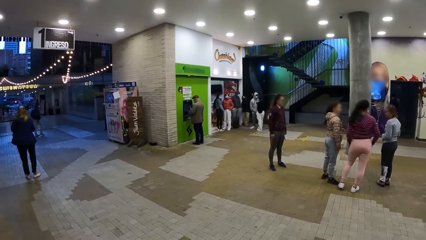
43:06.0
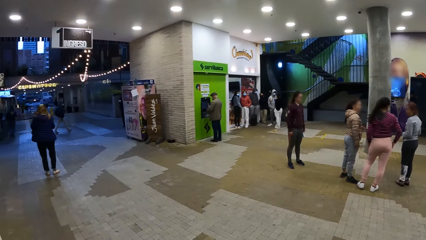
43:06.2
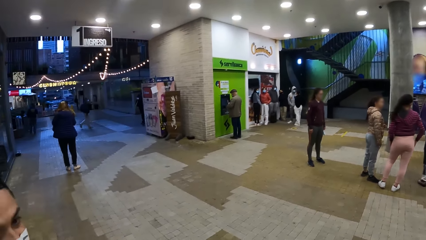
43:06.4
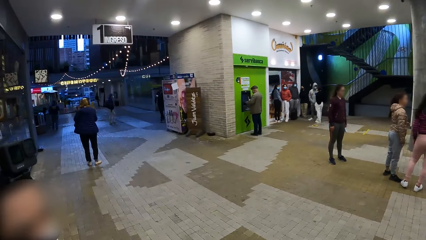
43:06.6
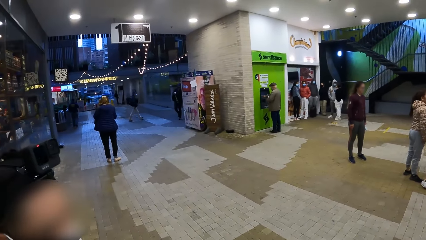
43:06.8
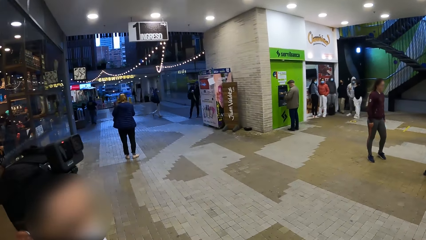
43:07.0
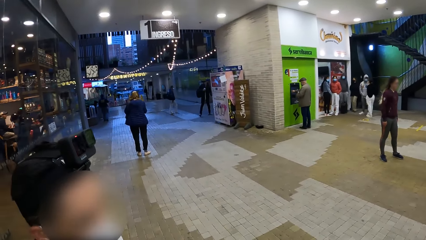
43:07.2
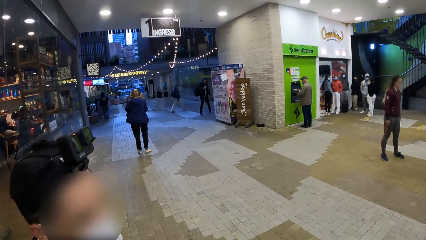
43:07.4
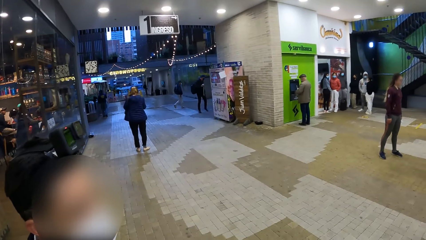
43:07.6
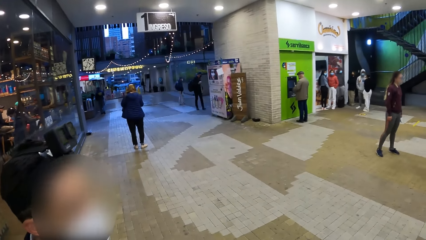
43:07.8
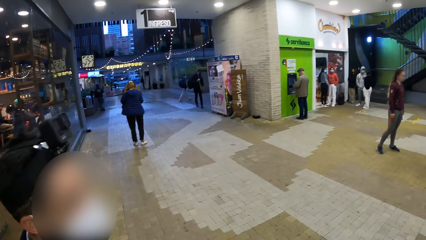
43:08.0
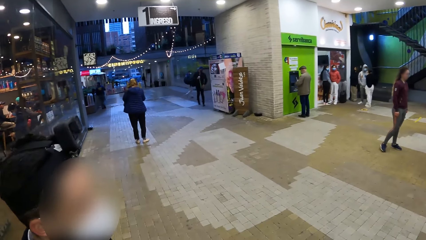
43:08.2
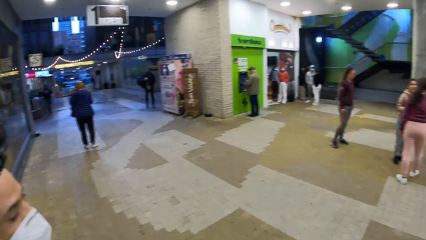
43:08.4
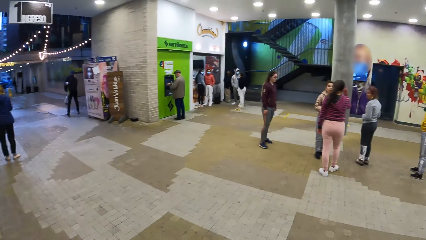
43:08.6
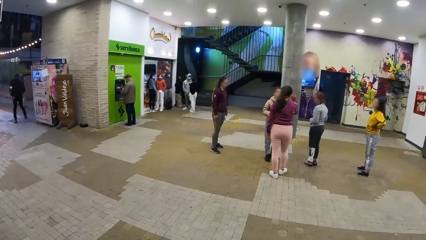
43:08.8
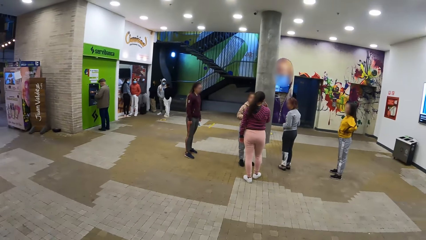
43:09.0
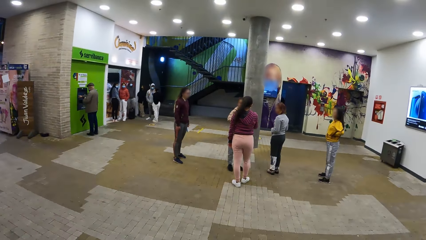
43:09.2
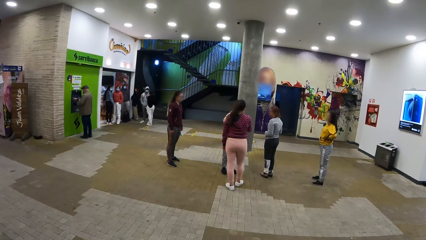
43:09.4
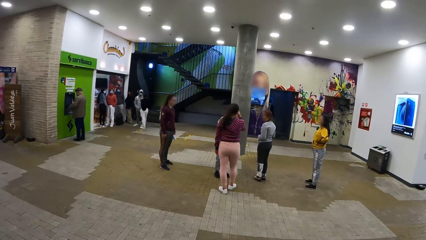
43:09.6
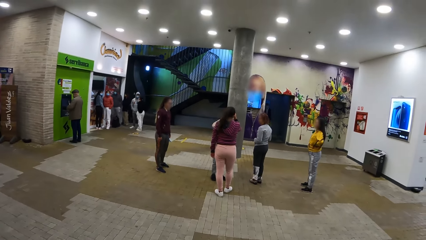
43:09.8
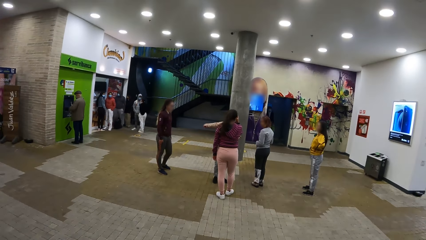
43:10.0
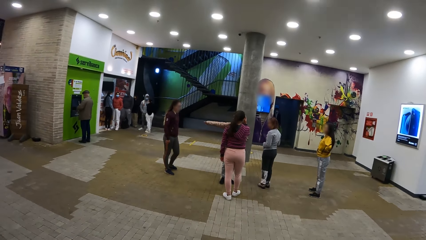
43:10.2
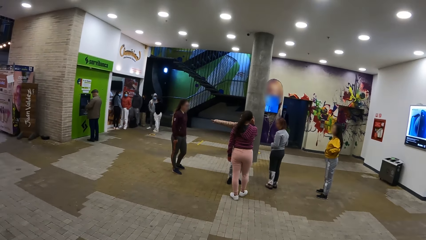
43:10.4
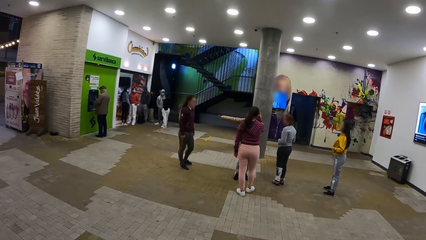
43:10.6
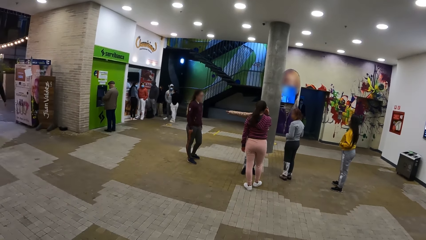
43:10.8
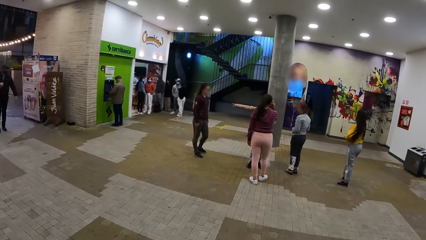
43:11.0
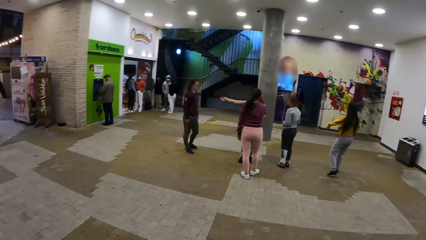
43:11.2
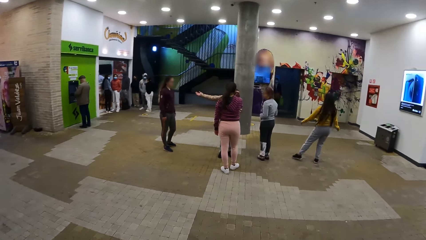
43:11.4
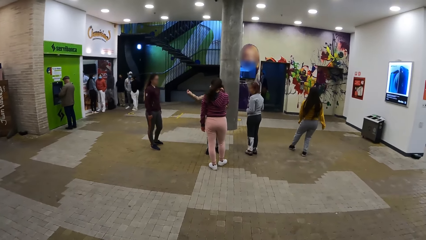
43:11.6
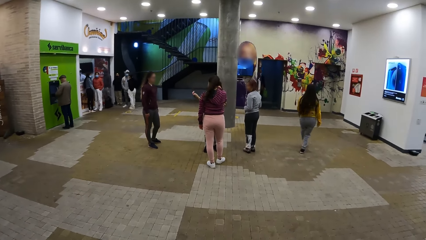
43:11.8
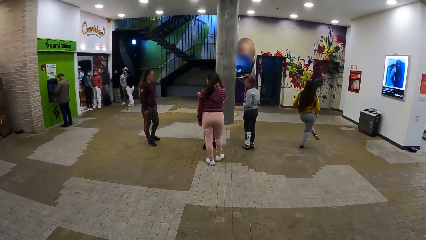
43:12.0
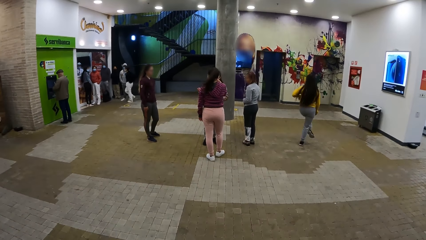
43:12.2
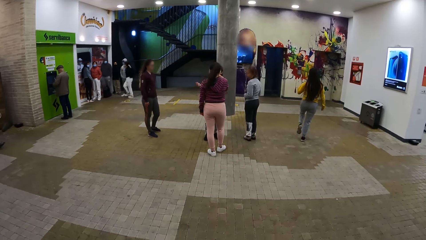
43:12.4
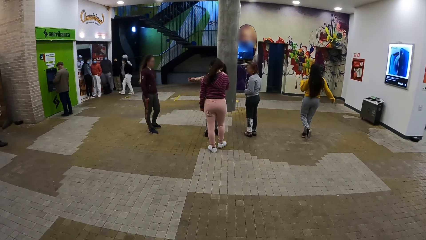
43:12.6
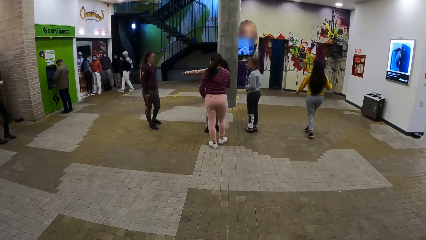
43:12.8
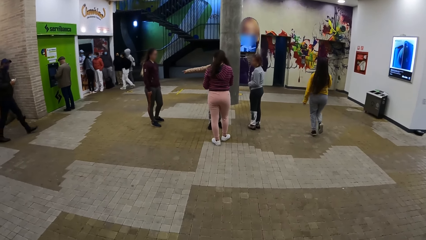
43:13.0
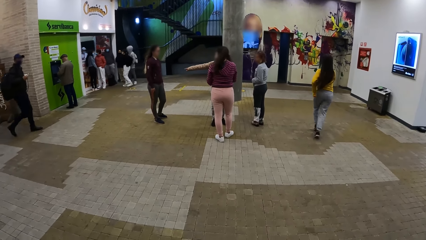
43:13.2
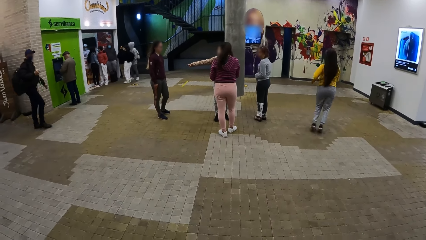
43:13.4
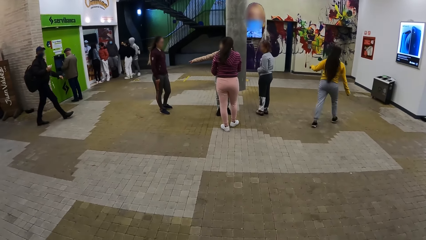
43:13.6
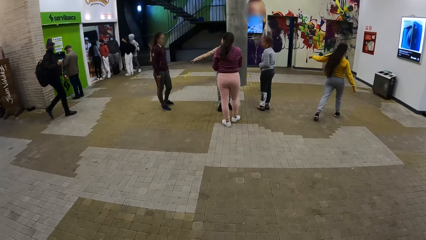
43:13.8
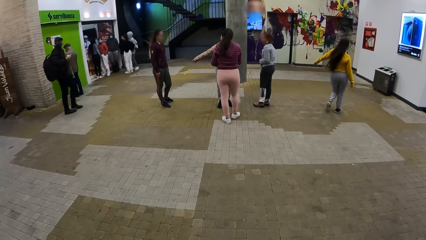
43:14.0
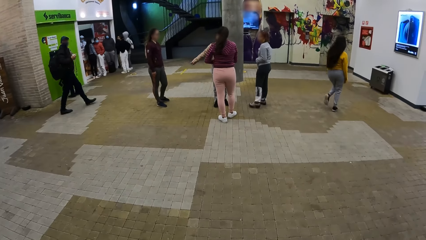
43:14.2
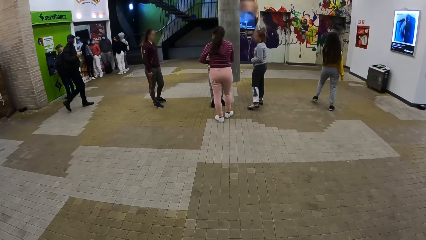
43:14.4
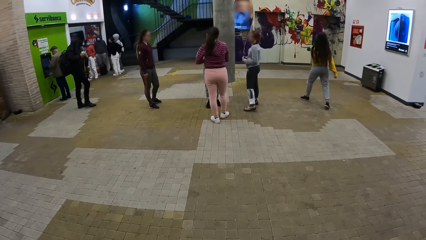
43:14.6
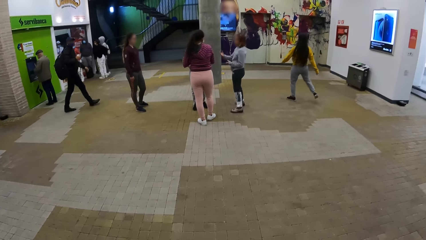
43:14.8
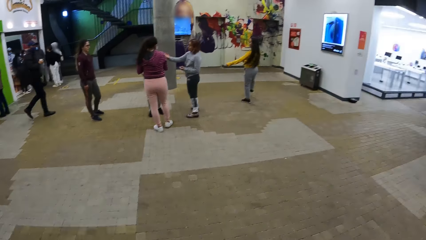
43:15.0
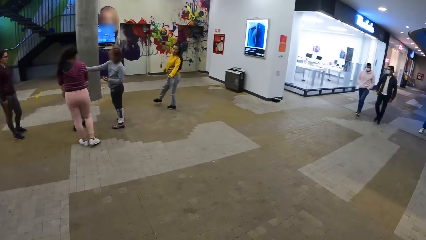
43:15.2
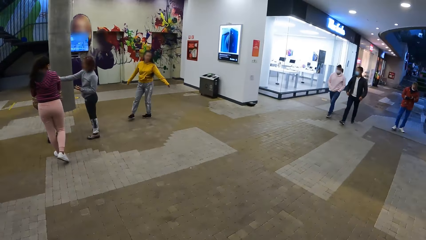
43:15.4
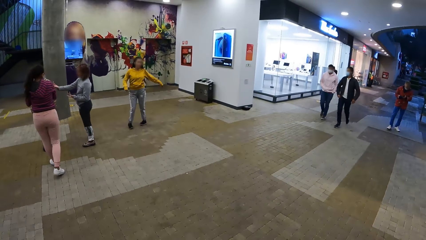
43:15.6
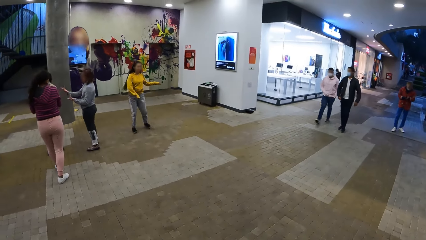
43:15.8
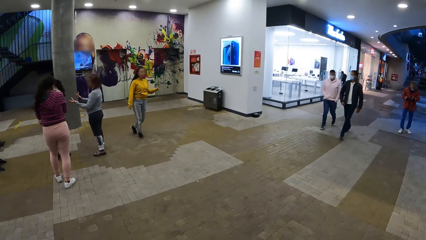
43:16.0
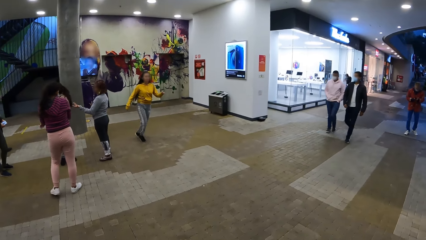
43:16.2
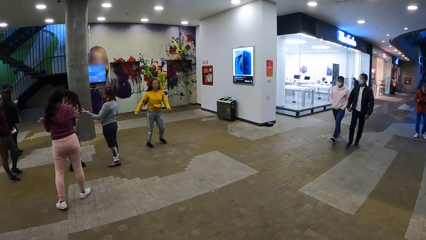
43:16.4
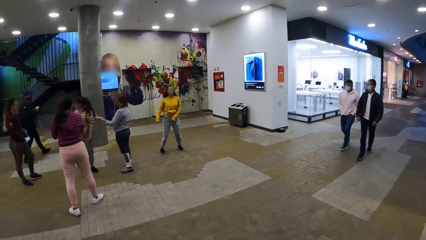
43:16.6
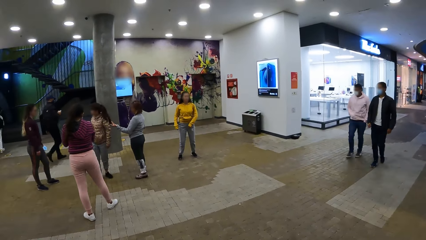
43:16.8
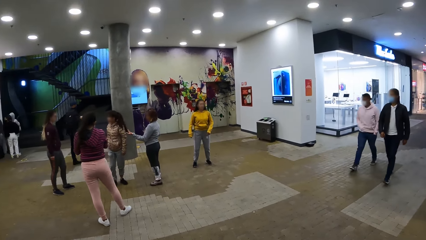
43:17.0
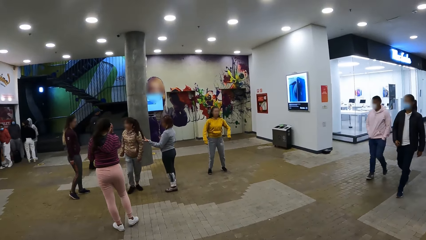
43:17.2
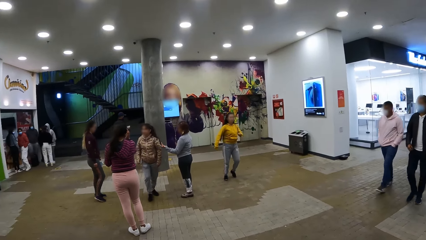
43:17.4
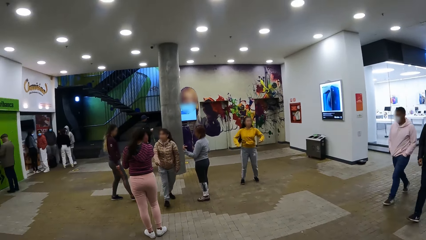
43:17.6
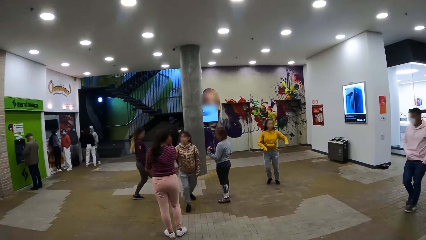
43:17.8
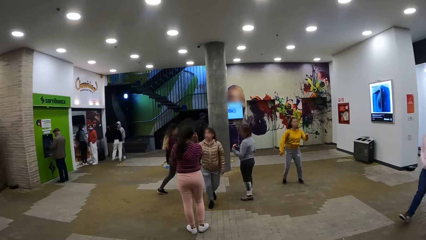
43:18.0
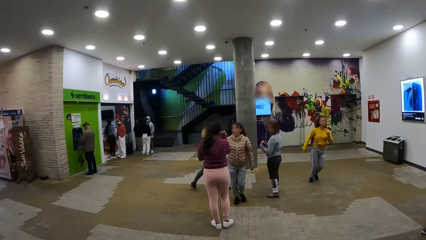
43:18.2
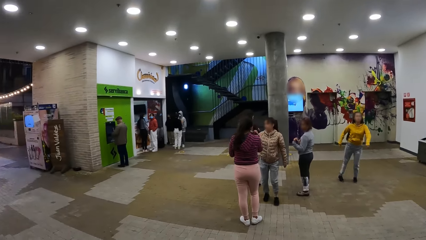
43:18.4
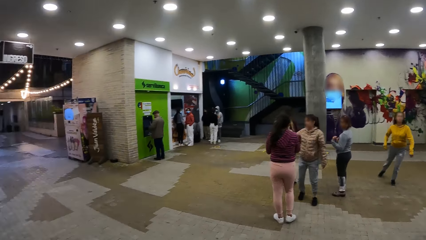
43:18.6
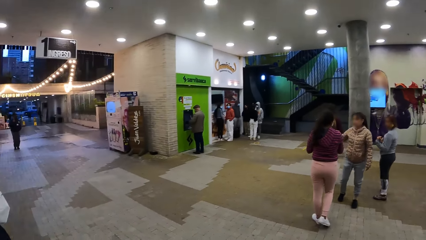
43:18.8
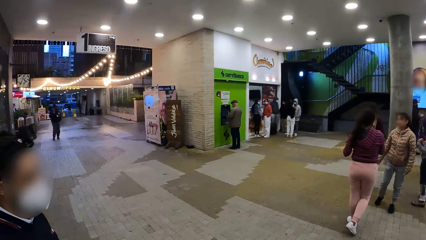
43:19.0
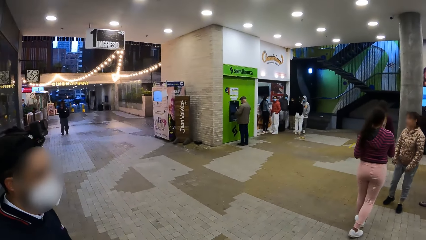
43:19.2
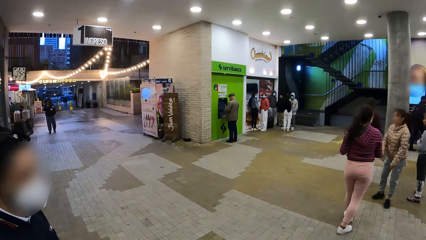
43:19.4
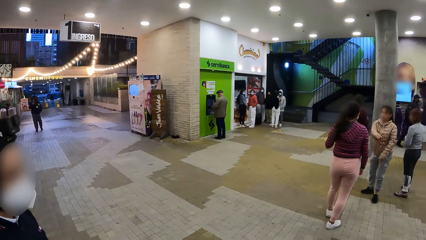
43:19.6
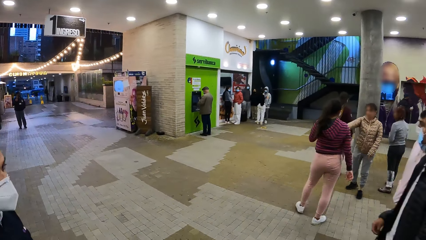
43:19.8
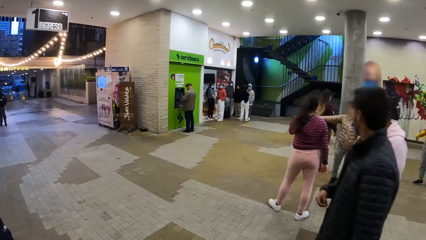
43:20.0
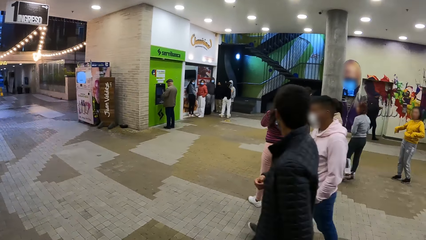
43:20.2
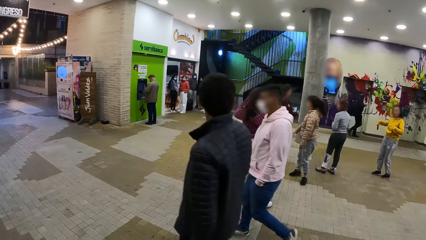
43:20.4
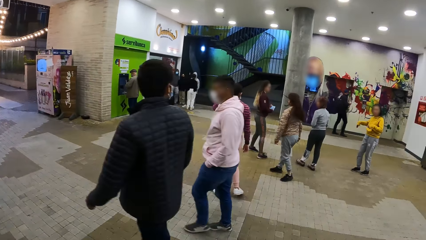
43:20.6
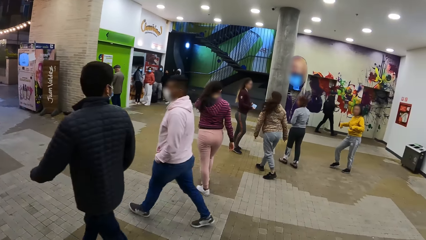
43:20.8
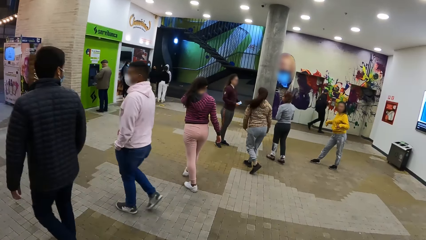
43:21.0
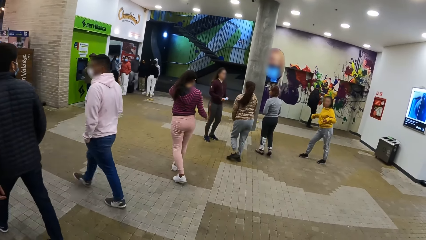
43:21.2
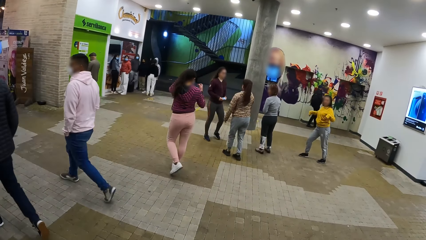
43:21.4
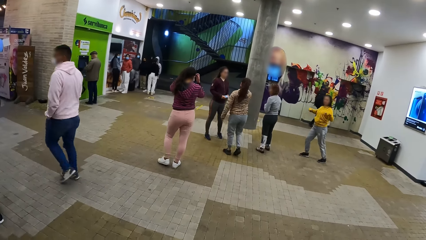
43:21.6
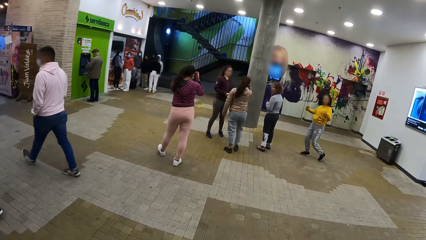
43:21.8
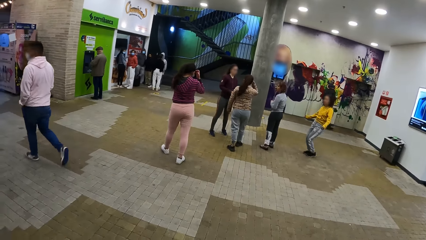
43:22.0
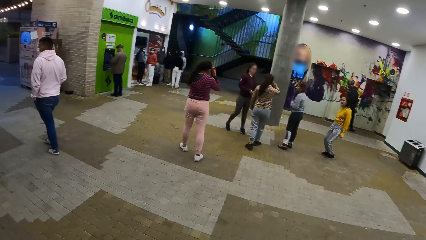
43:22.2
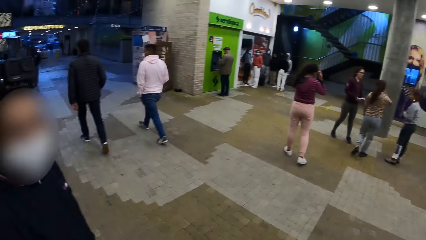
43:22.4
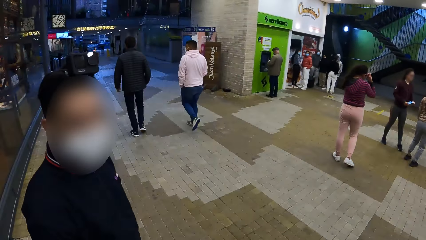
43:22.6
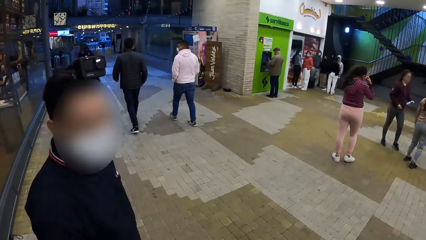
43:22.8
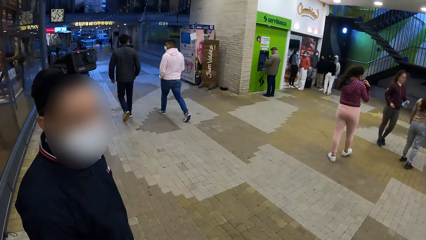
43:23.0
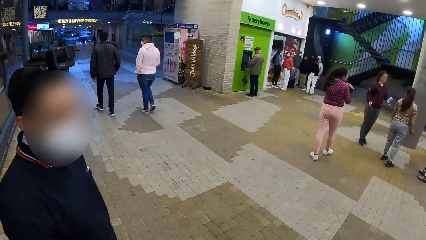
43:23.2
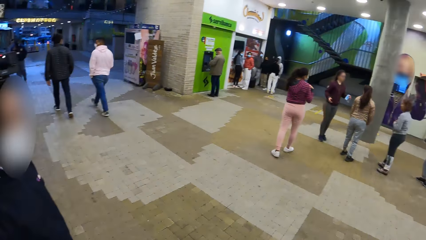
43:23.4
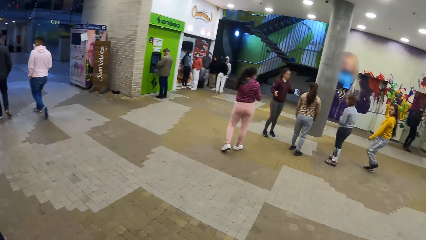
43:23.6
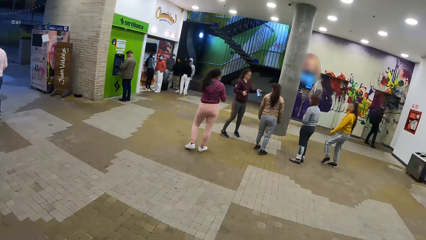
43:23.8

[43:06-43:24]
The camera wearer turns towards a man. They stare at the dancers. They interact with the man. They stare at the dancers. A girl dances. The camera wearer turns towards the man. They interact with the man. The girl dances. The camera wearer turns towards the man. They interact with the man.
